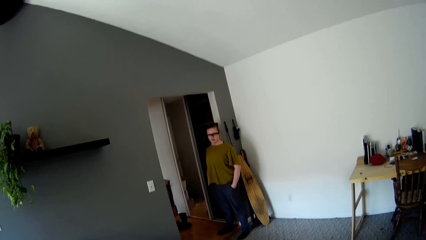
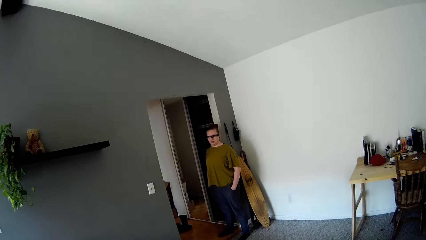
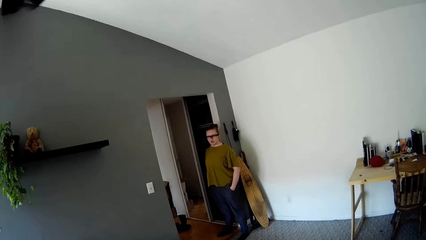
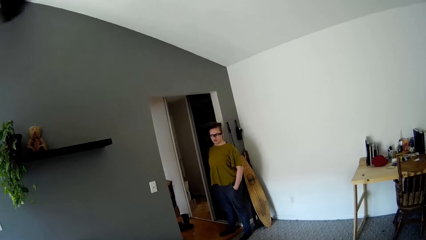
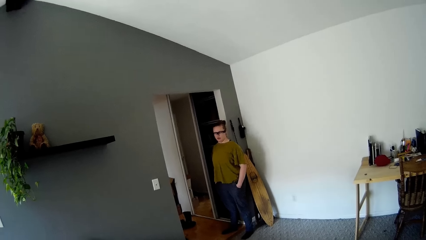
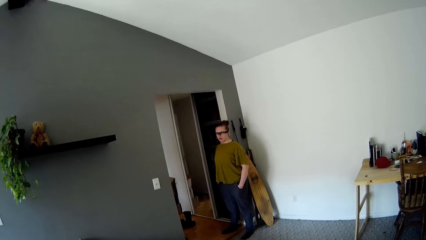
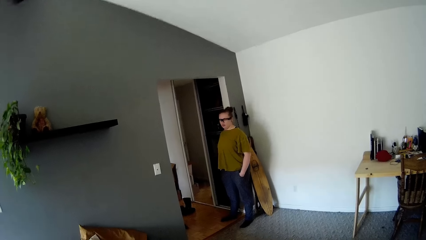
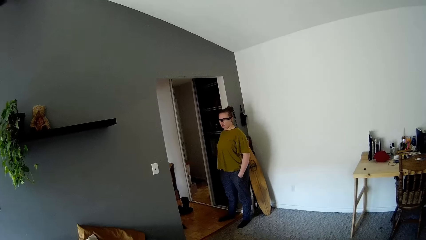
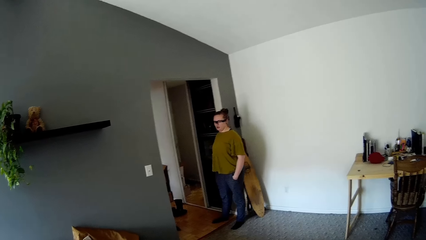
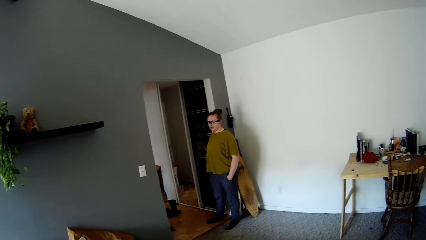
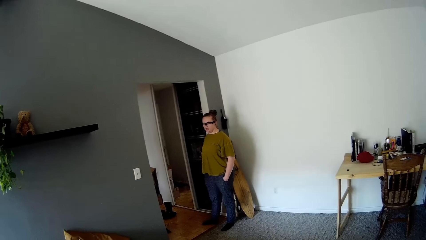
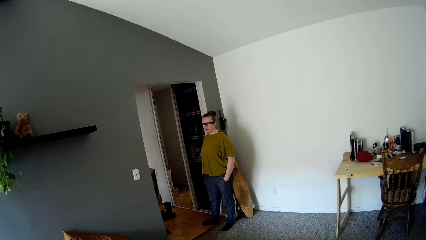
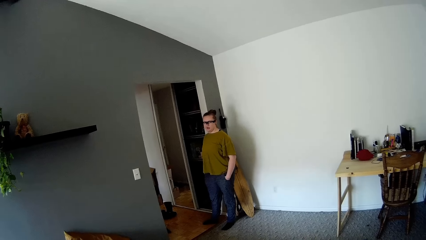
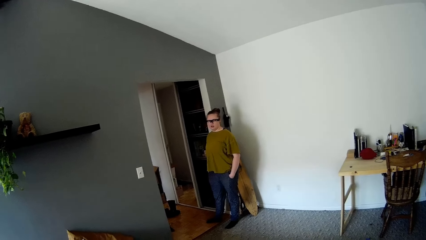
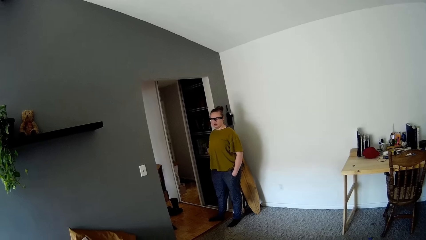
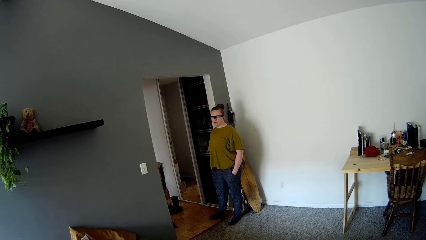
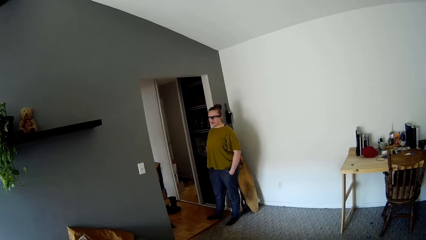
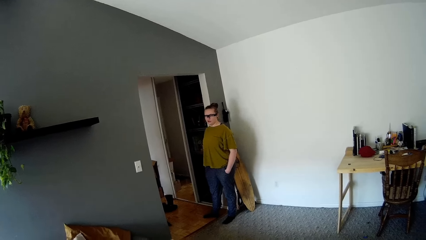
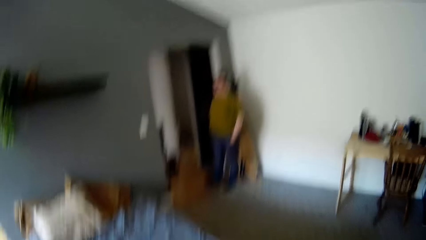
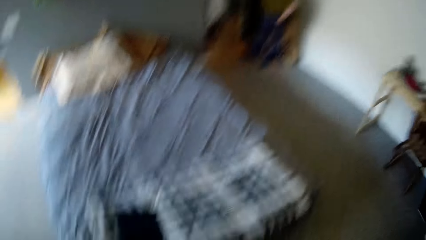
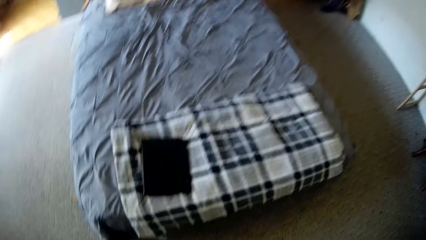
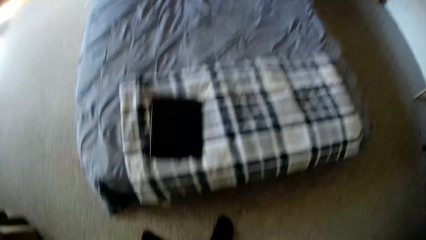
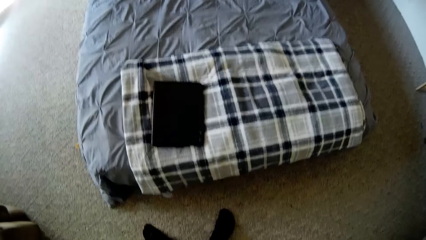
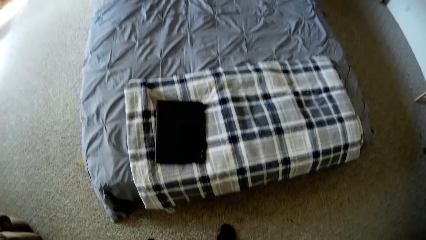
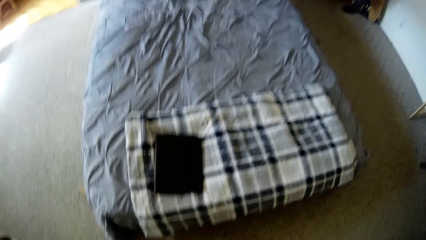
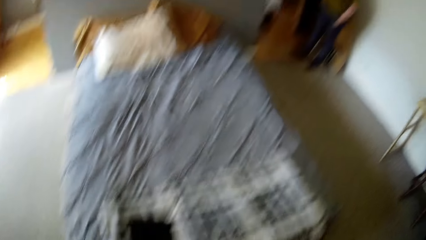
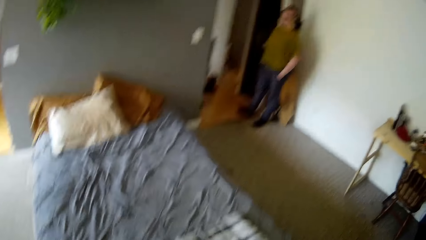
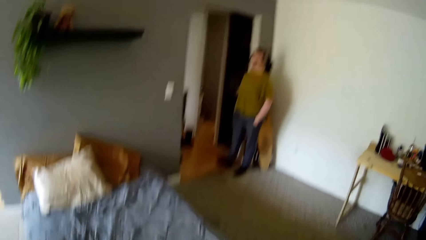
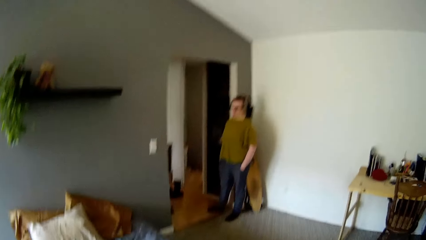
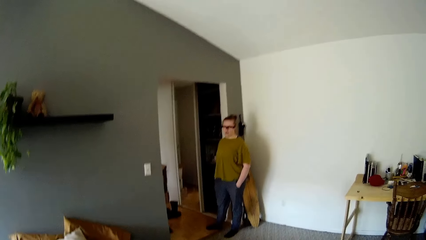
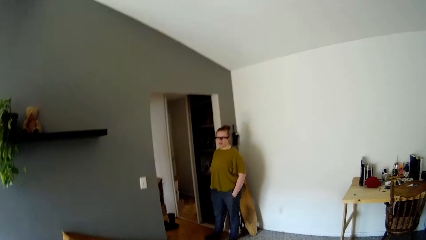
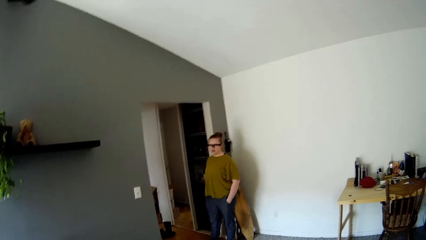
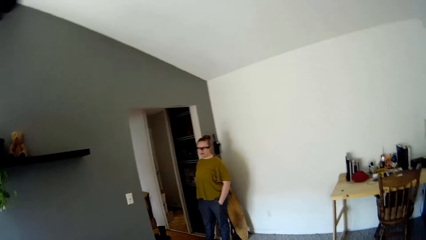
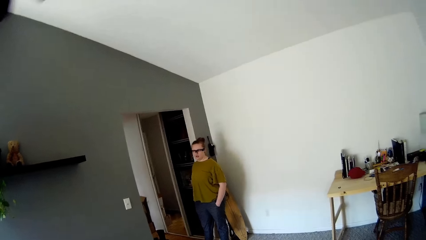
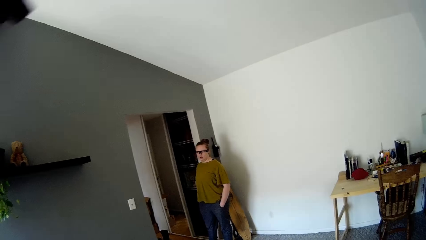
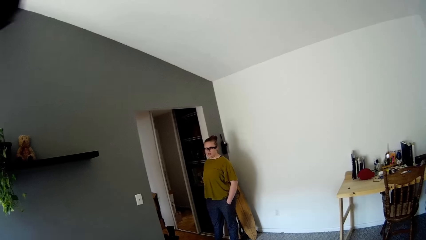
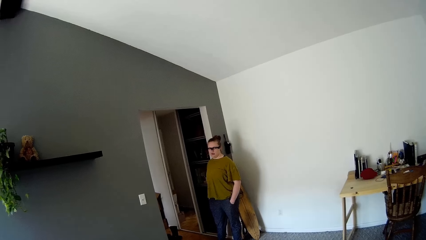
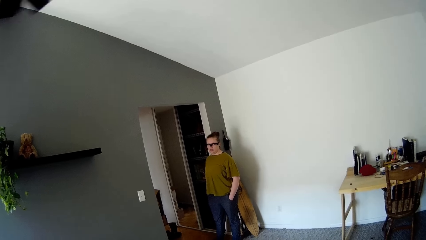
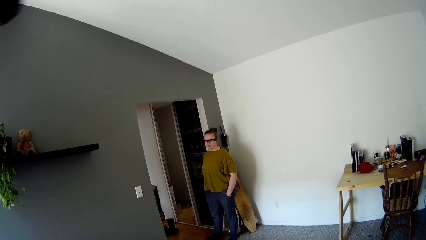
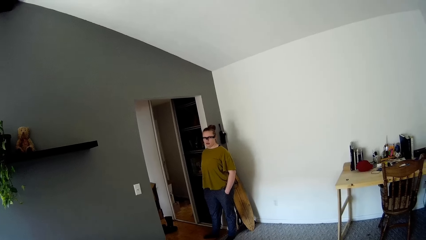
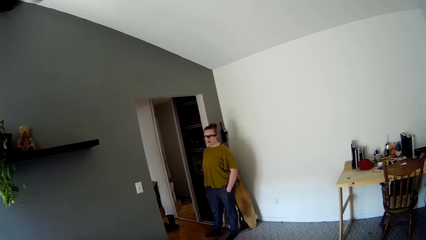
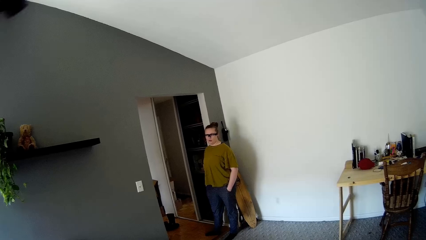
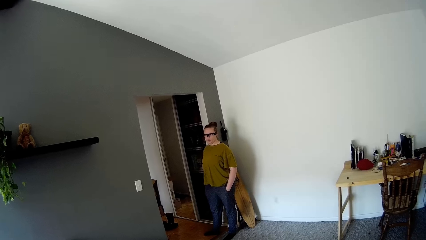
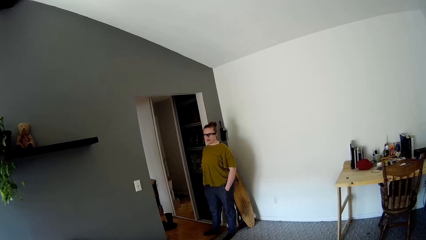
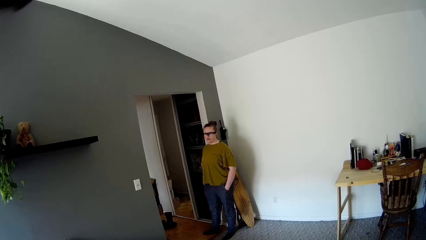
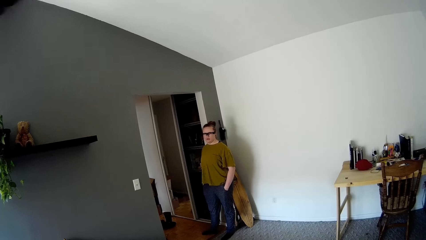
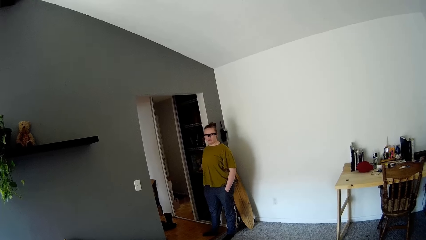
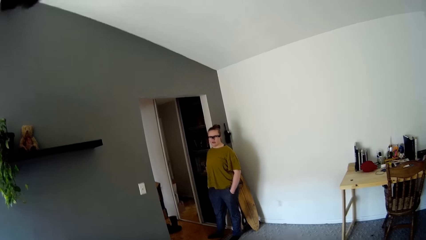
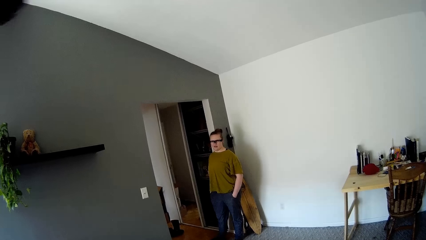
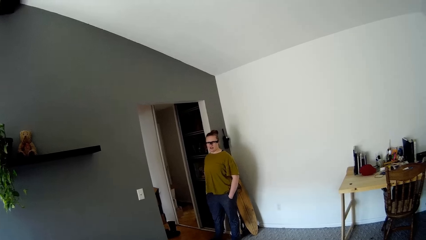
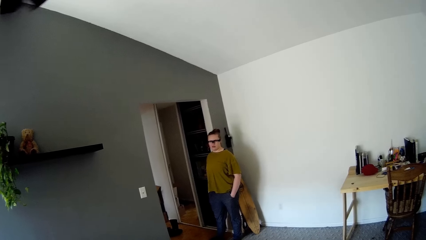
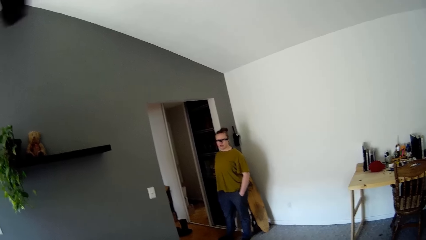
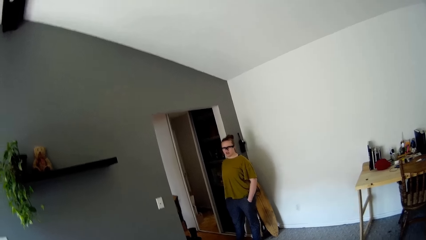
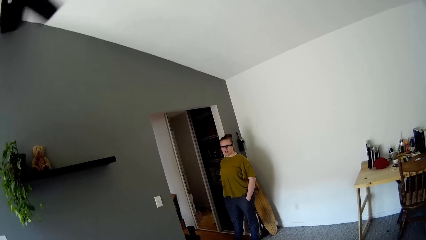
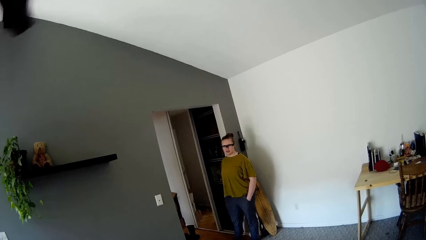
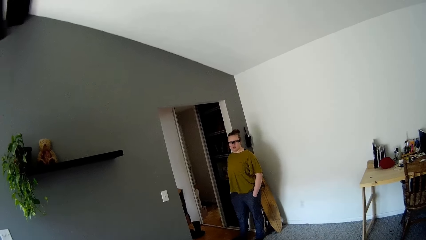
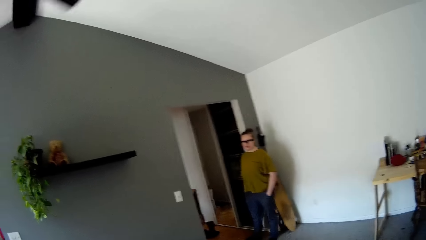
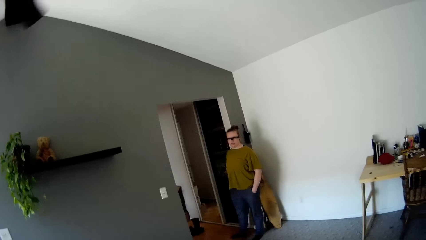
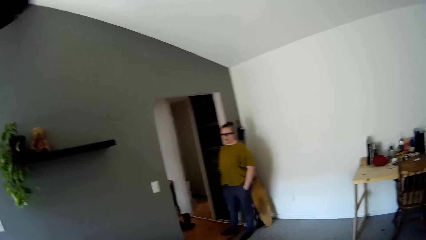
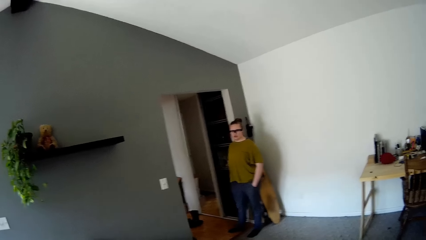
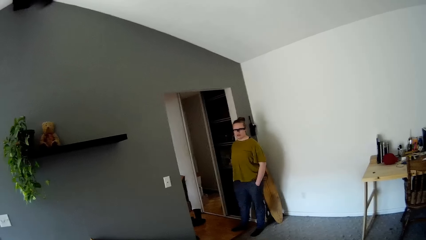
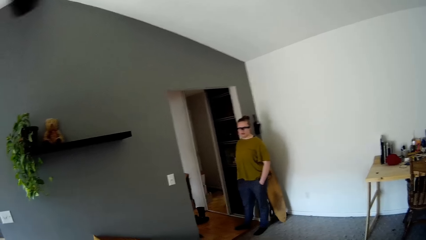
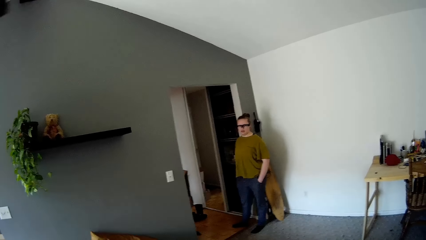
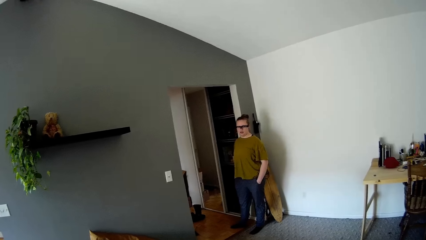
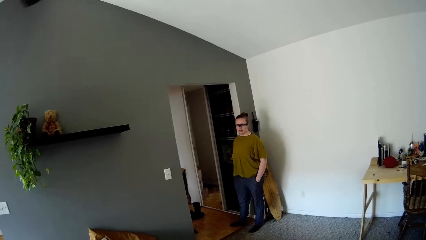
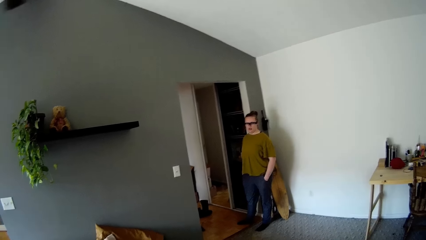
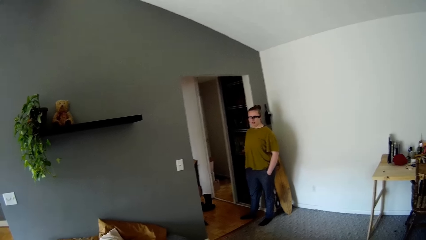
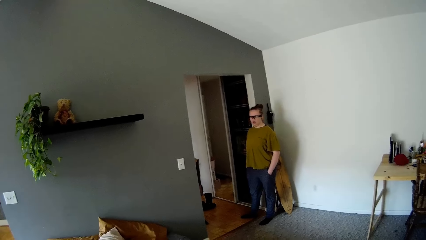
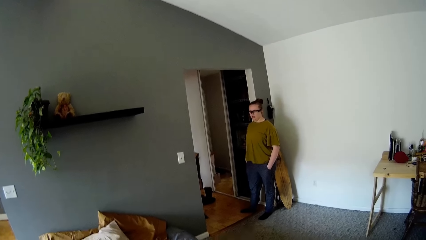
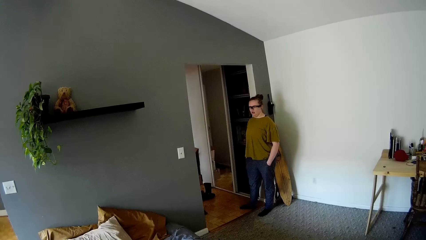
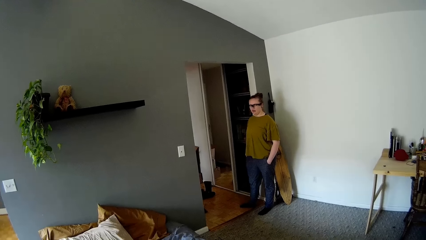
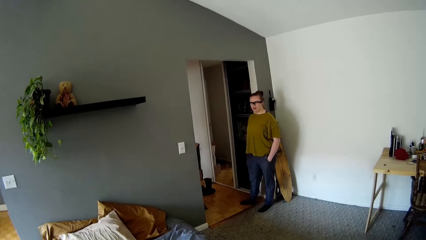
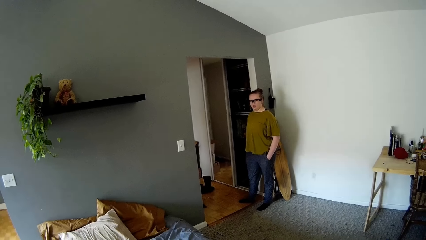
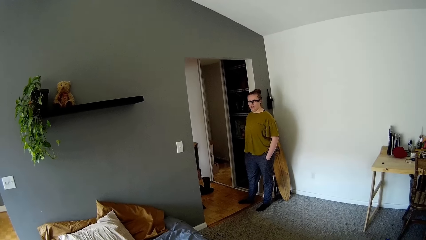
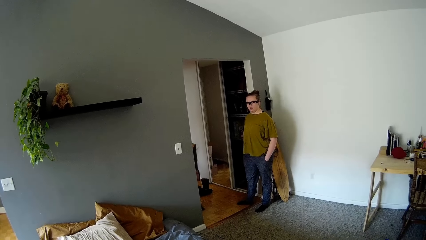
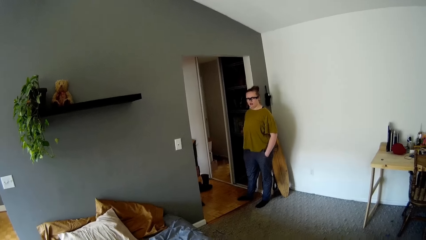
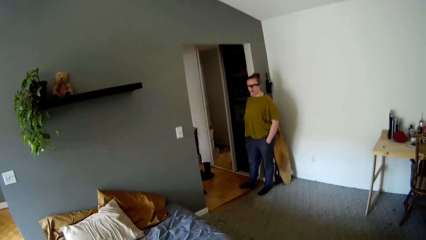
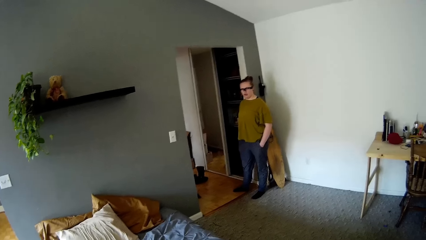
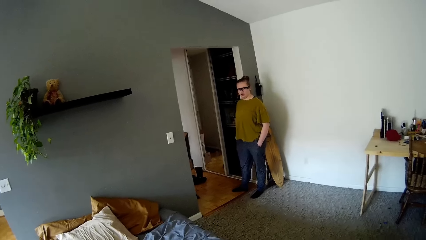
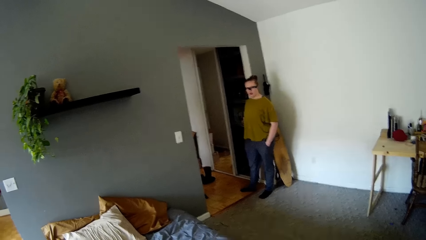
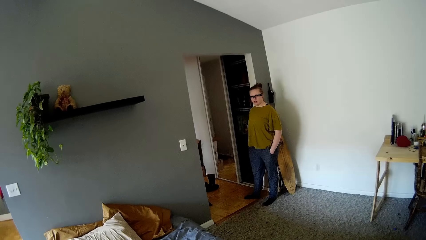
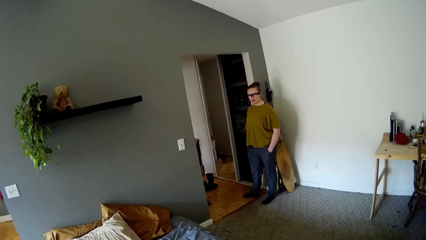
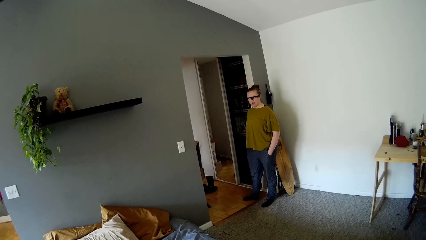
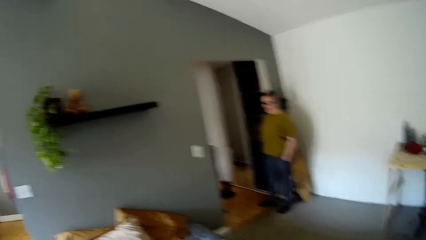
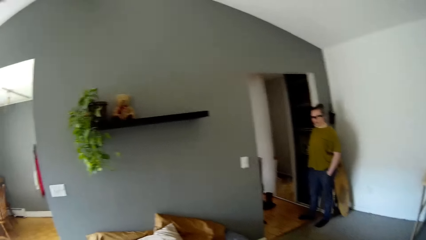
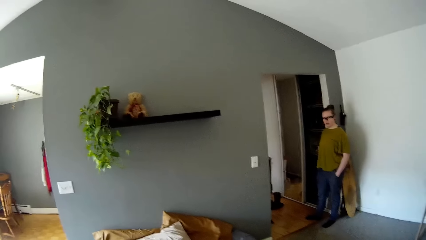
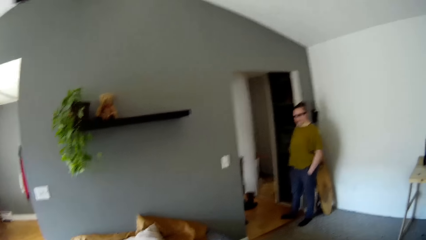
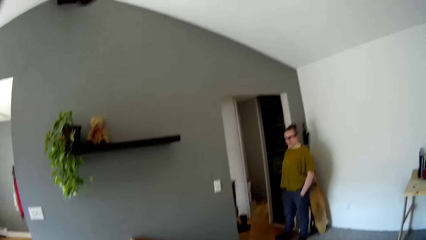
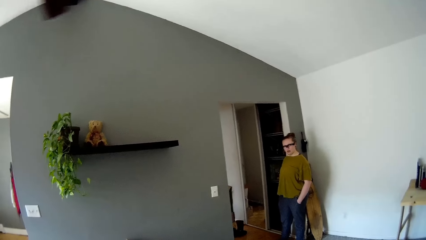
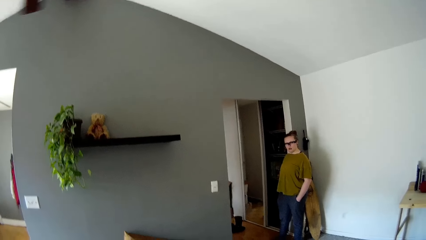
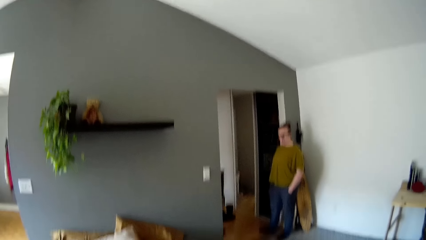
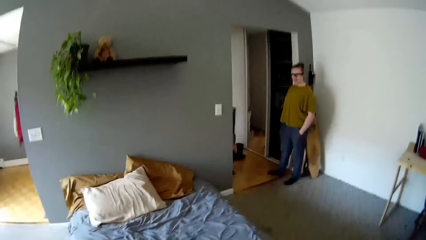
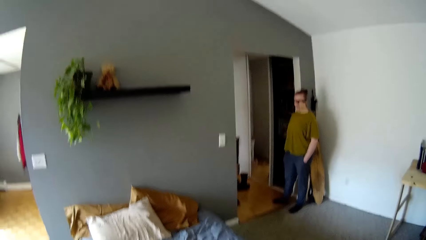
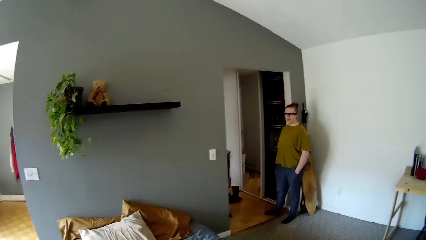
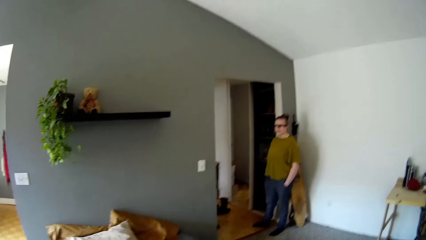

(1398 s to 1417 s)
A woman converses with the camera wearer.
